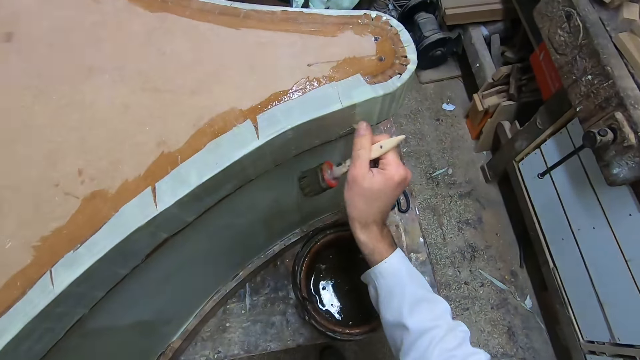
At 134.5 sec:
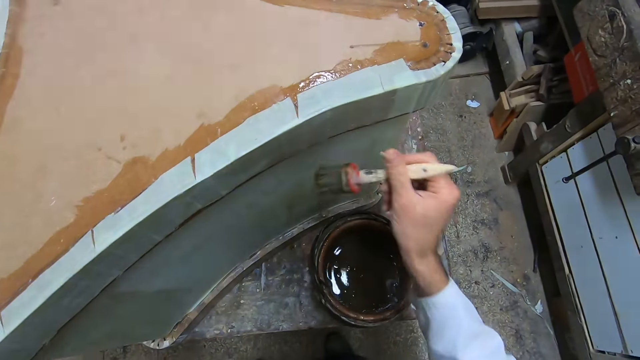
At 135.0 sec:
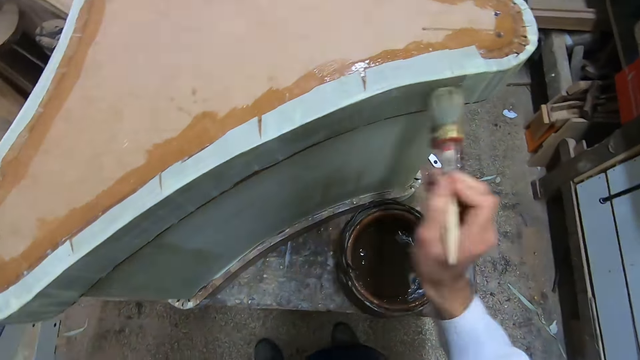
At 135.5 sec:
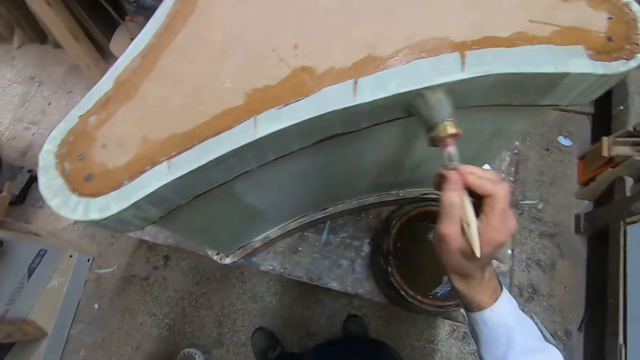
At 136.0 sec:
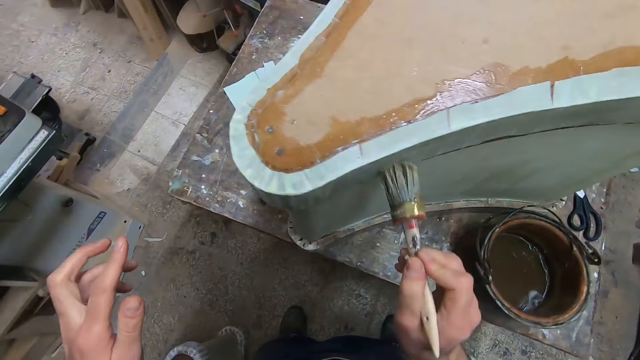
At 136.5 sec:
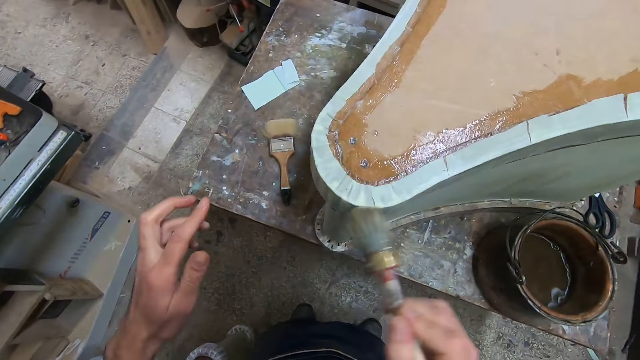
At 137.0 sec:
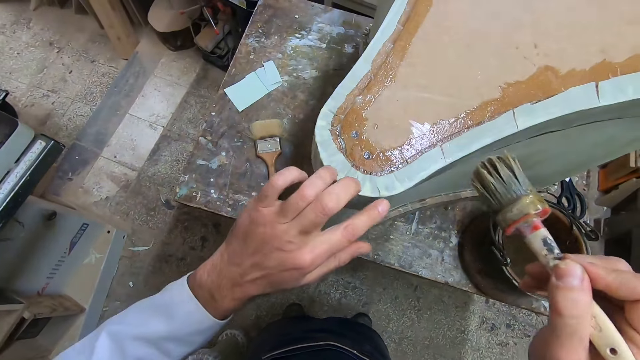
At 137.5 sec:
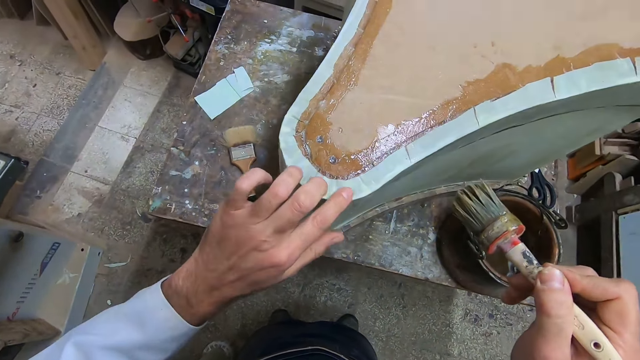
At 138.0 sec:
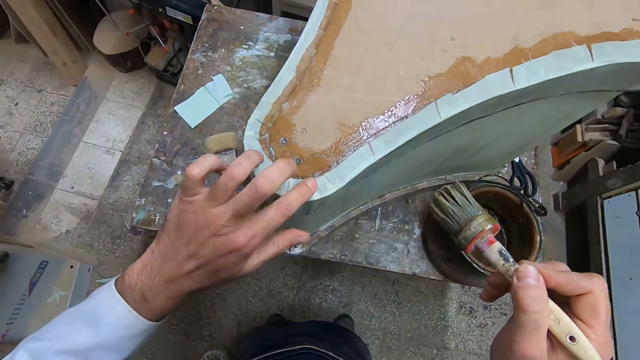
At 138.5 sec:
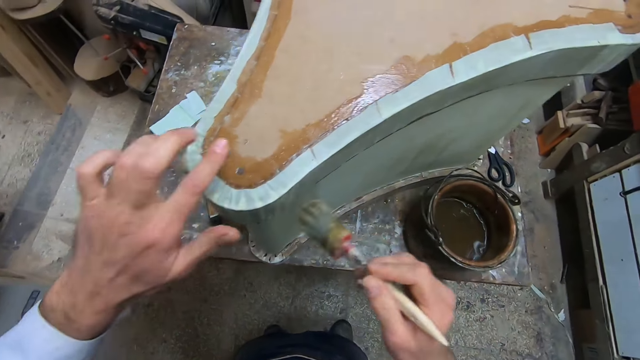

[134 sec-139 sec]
The camera wearer rubs the side of the furniture with his right thumb. He applies the liquid coating on the furniture with the brush in his right hand. He touches the fabric. He presses the white sheet firmly to the coating on the furniture with his left hand.

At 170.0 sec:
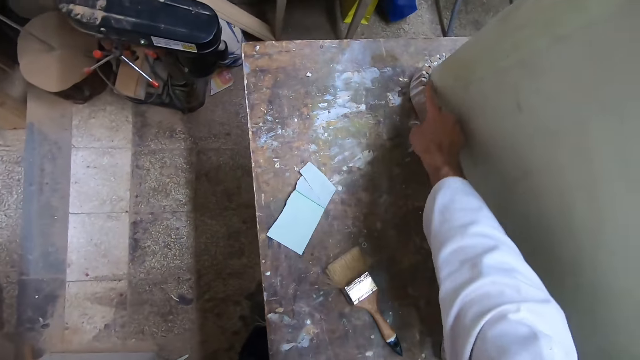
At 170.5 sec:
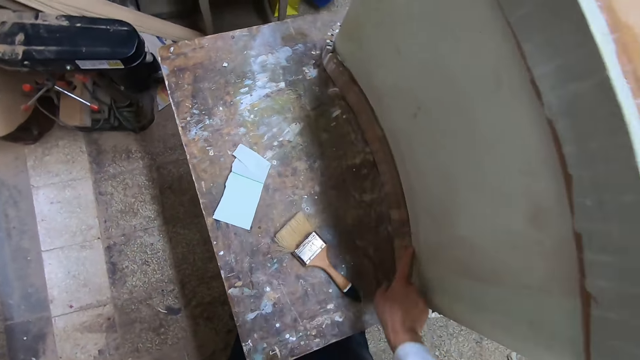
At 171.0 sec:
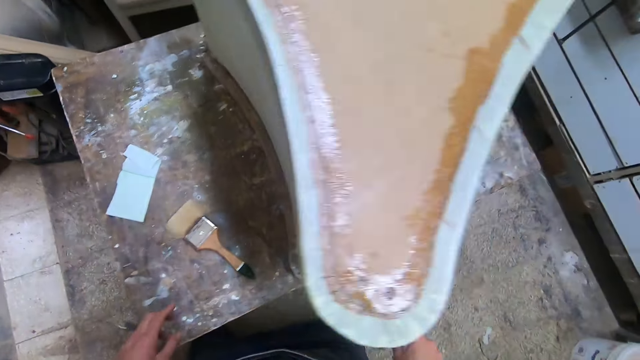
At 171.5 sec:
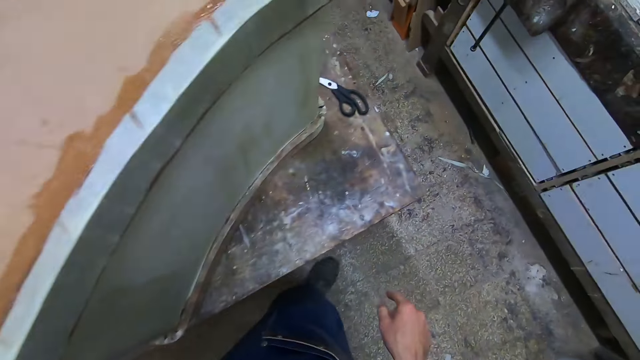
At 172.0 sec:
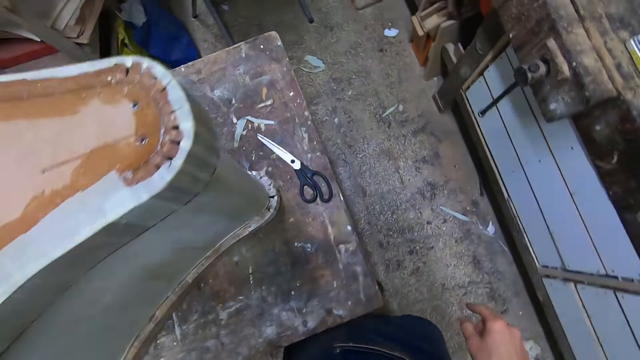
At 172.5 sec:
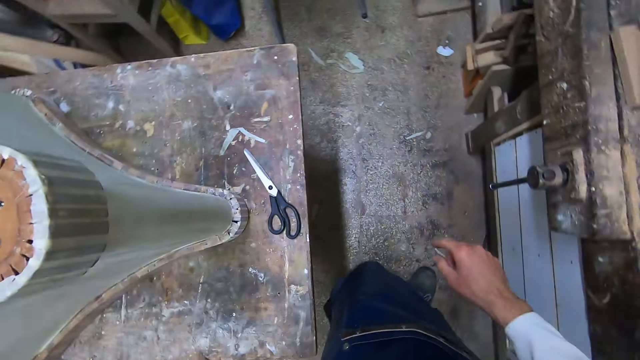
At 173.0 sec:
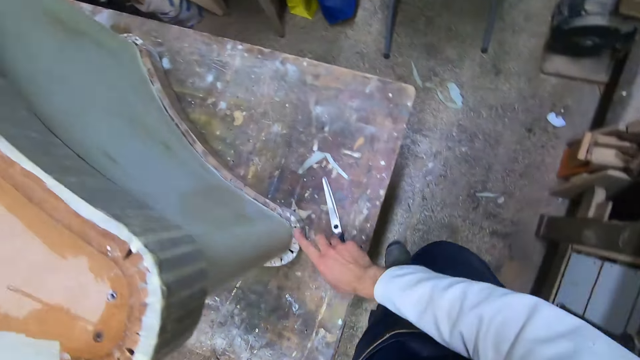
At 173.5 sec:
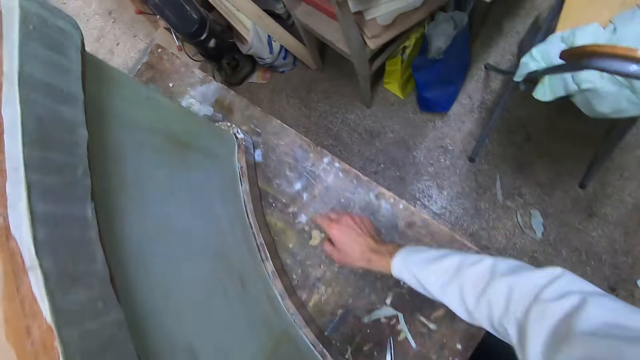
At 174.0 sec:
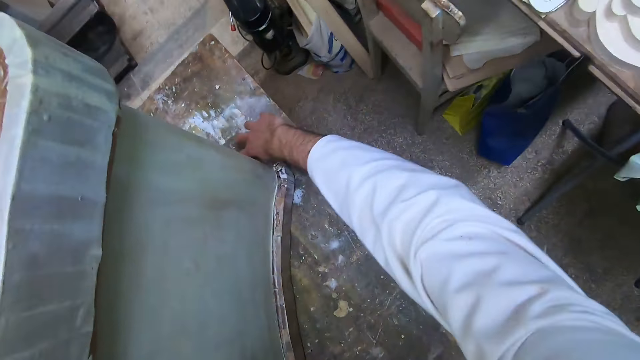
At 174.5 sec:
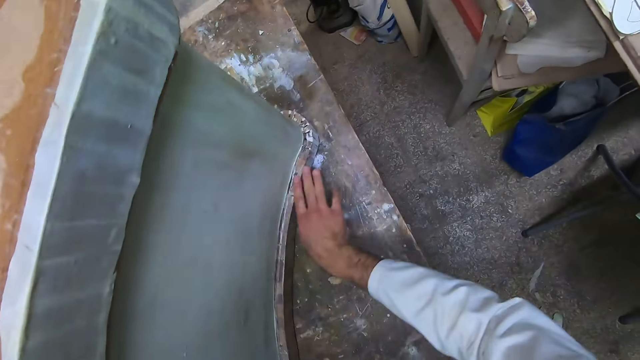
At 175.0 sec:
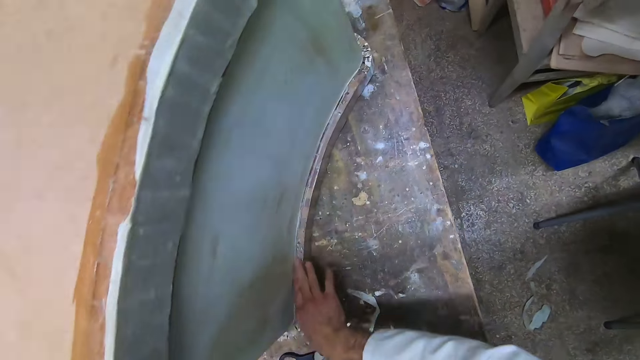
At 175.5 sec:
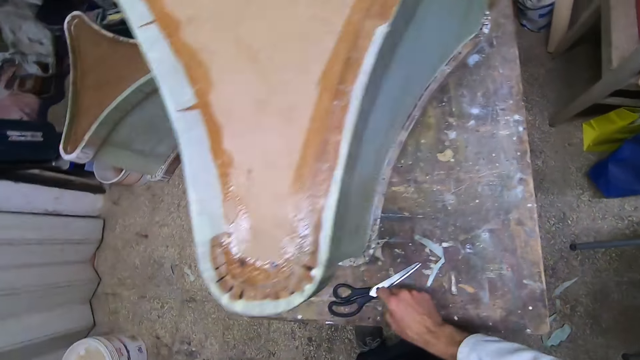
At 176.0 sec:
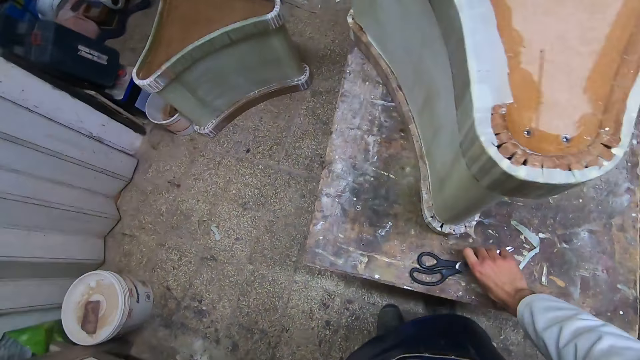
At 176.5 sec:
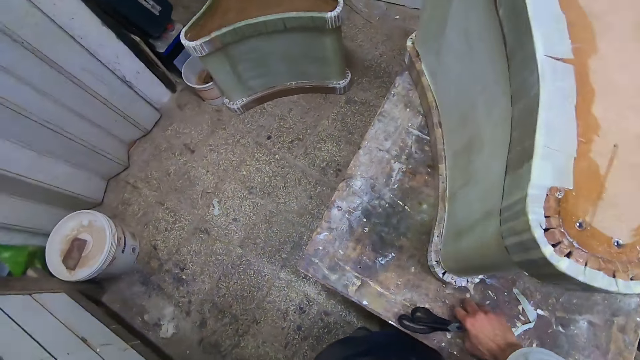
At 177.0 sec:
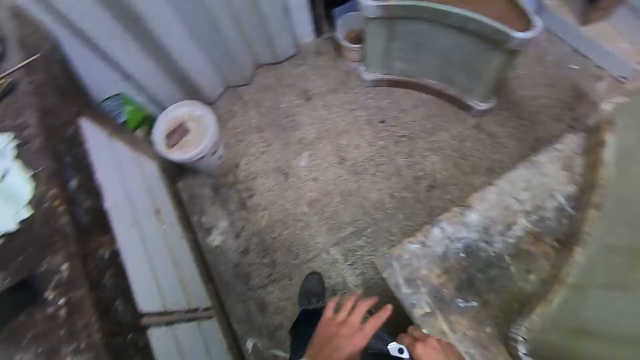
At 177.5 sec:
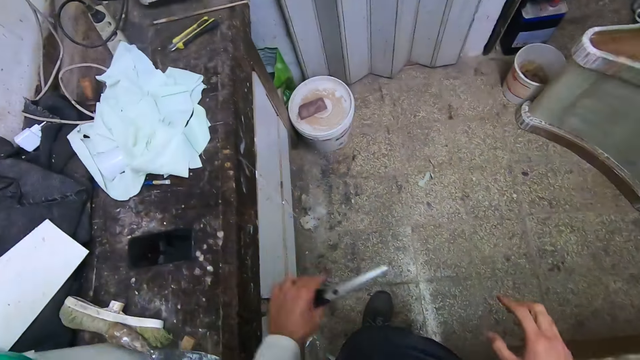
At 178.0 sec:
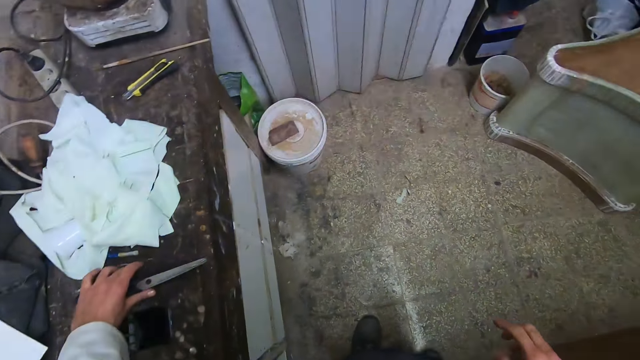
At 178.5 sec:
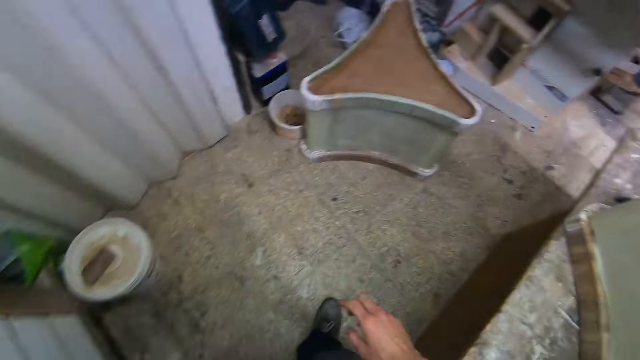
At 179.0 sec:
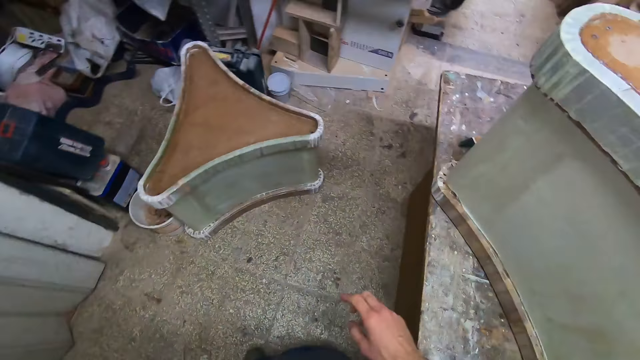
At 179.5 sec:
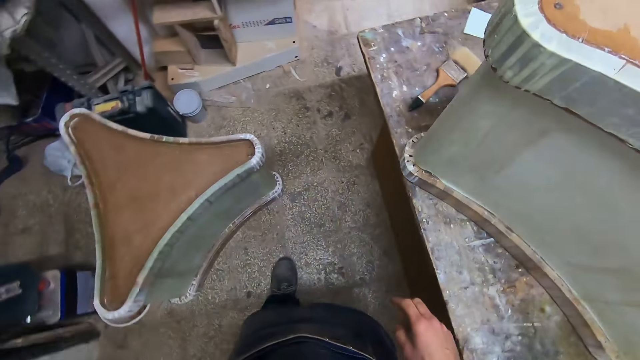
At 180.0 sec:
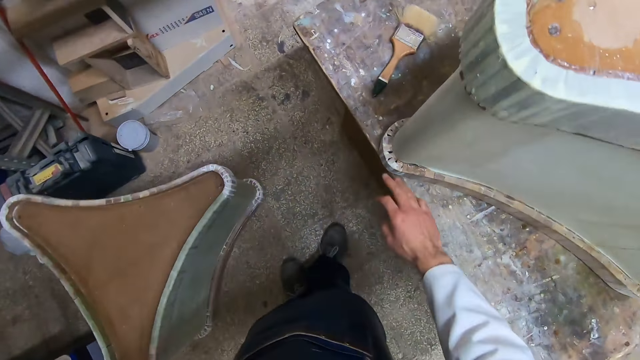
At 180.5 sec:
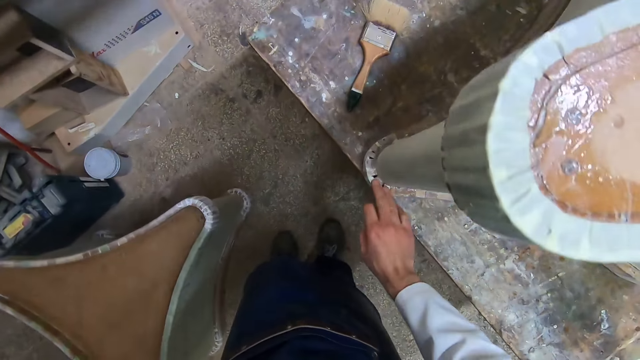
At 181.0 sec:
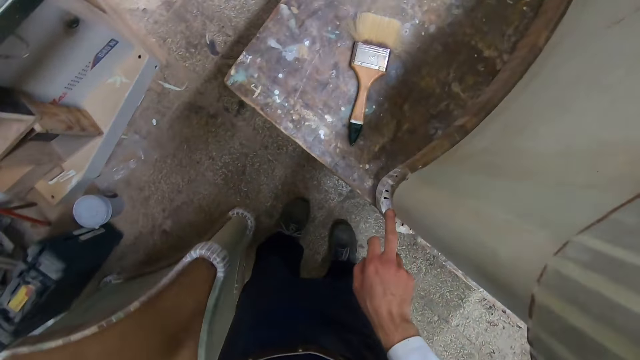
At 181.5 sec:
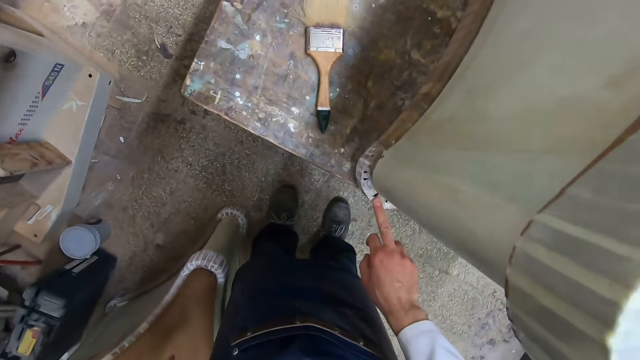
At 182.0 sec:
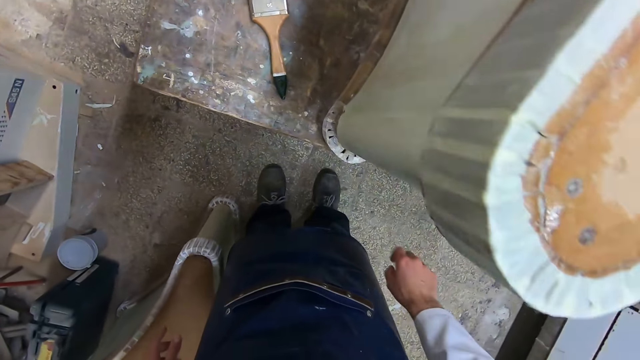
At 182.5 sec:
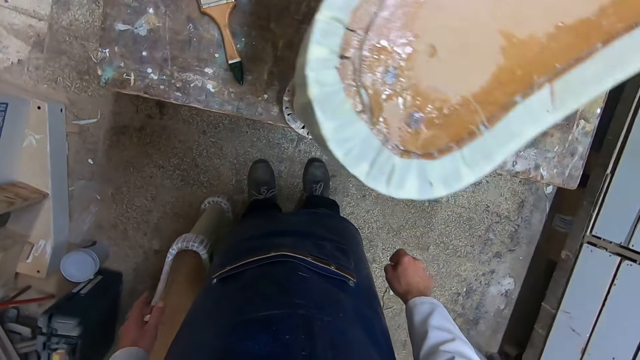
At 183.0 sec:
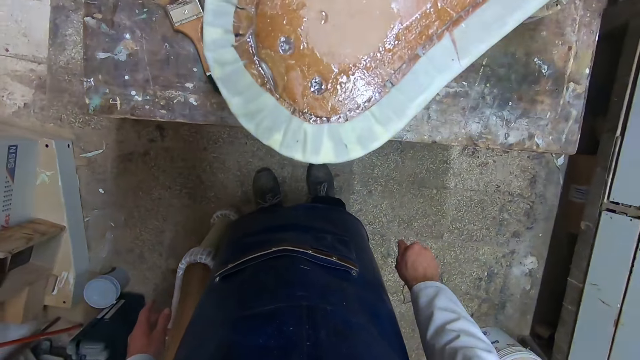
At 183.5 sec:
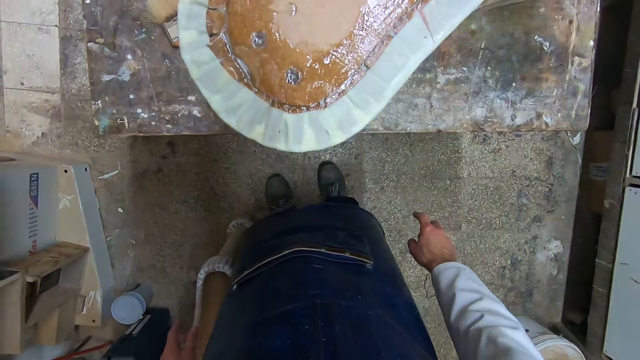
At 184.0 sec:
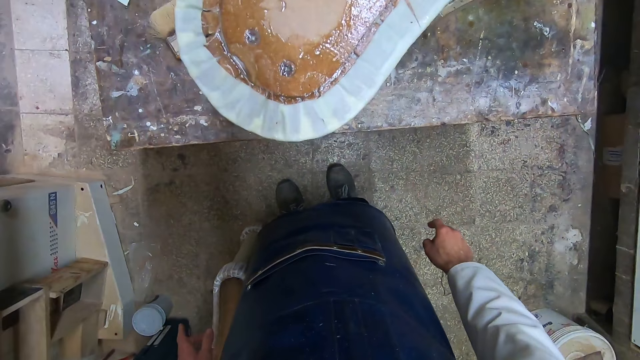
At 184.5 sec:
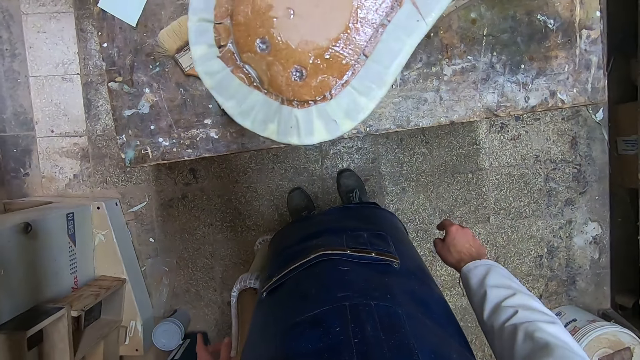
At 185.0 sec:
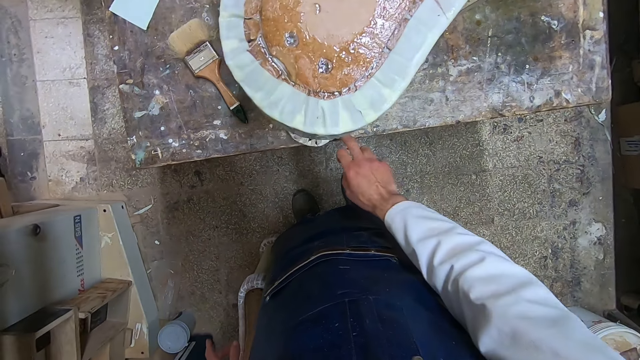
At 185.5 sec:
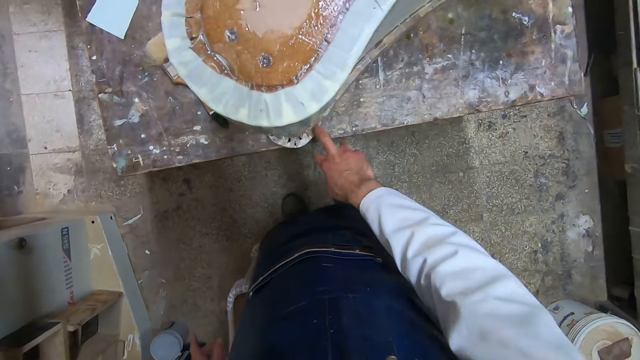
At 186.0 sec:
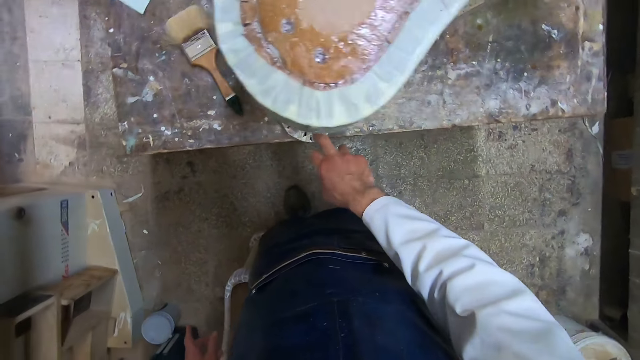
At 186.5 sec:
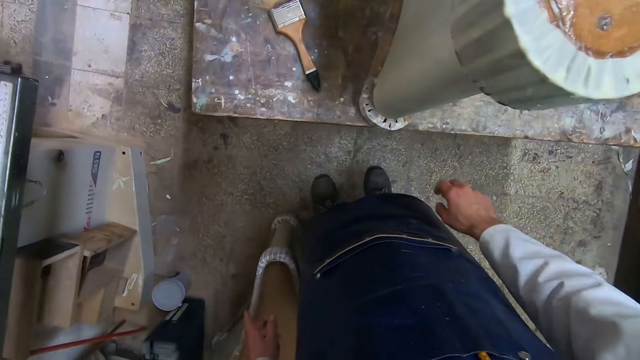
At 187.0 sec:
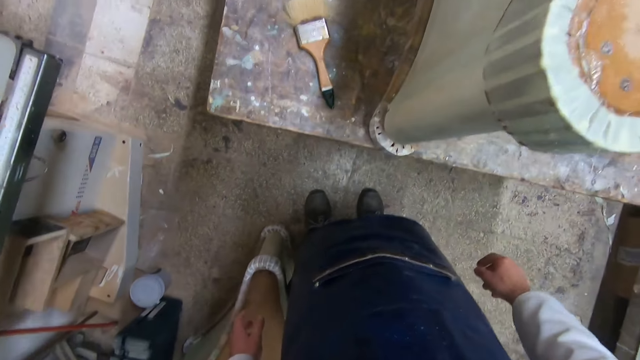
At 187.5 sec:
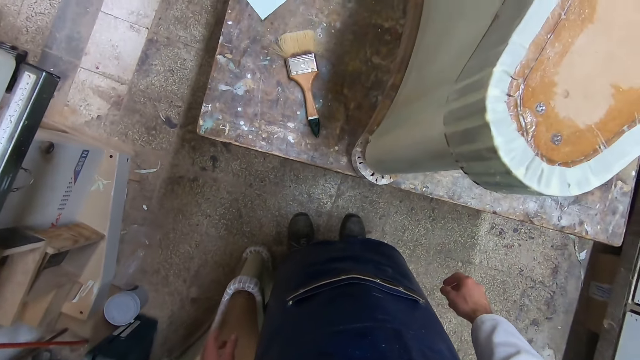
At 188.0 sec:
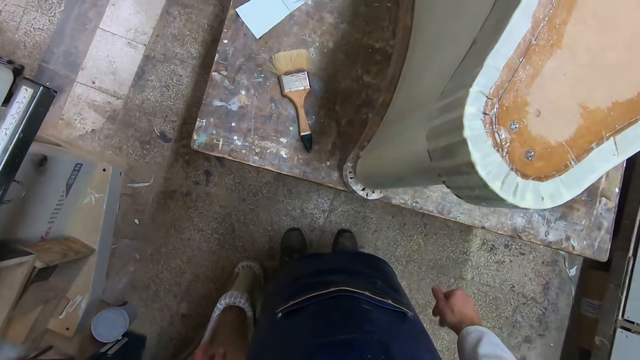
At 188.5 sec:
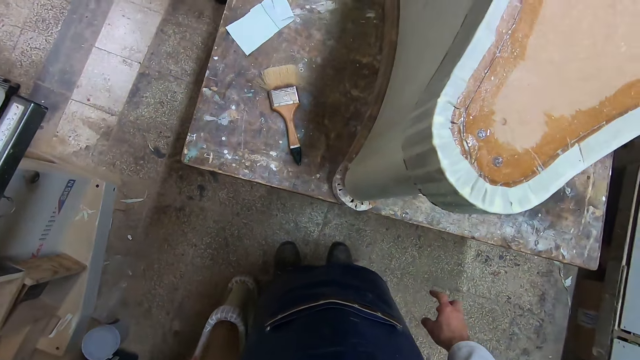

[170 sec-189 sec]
The camera wearer moves over to the other side of the furniture. He runs his right index finger along the bottom edges of the furniture. He picks up scissors from the table with his right hand. He transfers the scissors to his left hand. He drops the scissors on the other table. He moves over to the other side of the furniture. He wipes the dust particles on the base of the board. He runs his right fingers along the bottom edges of the furniture. He looks around. He touches the furniture with his right hand. He looks around.
